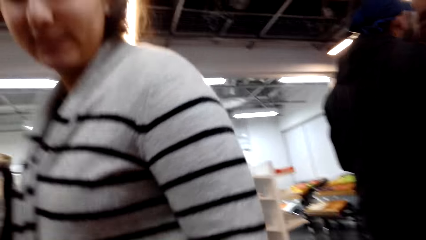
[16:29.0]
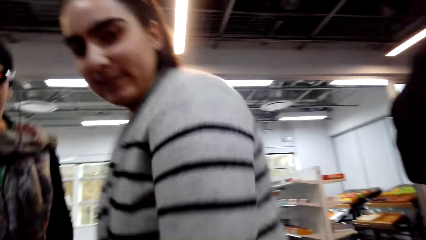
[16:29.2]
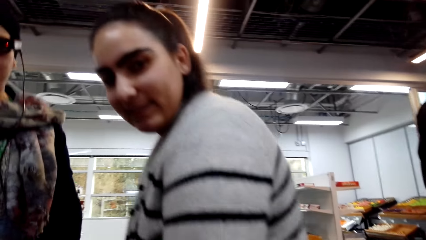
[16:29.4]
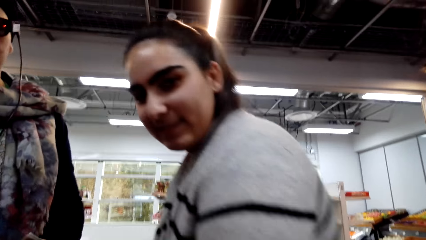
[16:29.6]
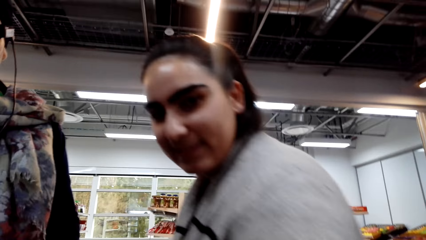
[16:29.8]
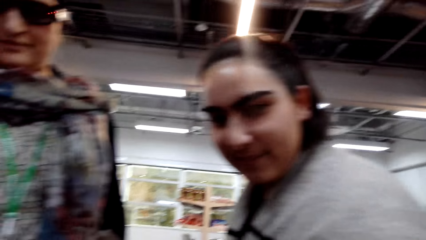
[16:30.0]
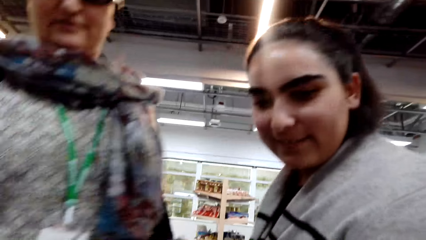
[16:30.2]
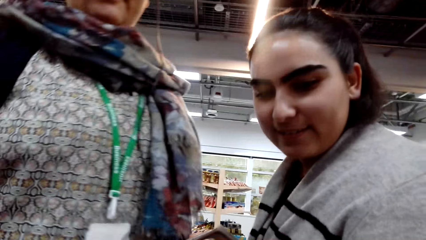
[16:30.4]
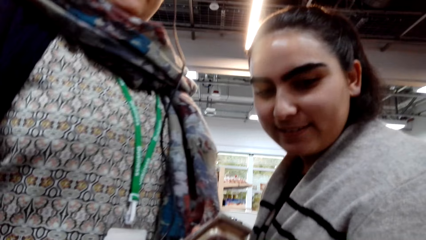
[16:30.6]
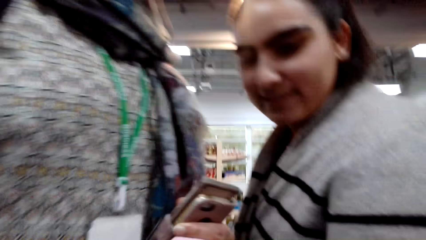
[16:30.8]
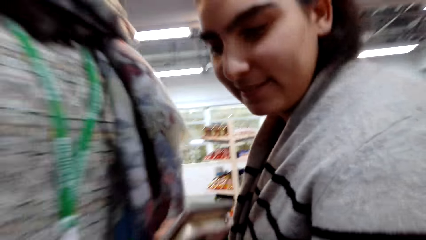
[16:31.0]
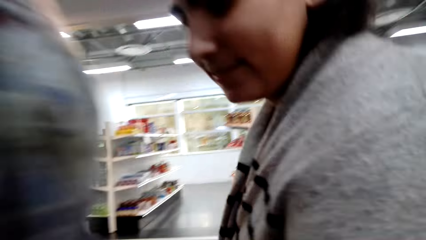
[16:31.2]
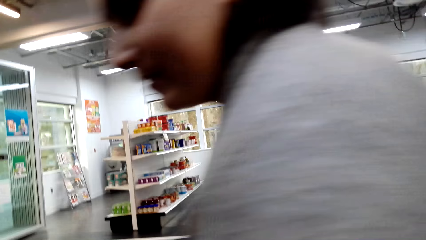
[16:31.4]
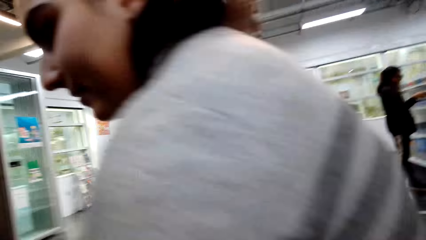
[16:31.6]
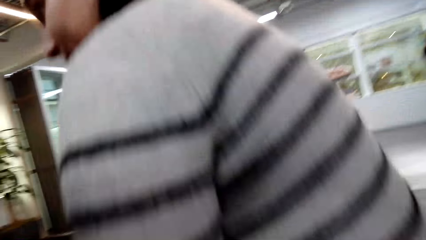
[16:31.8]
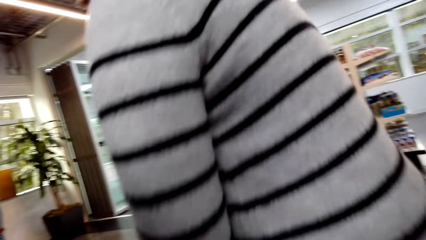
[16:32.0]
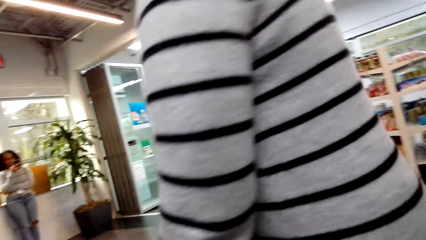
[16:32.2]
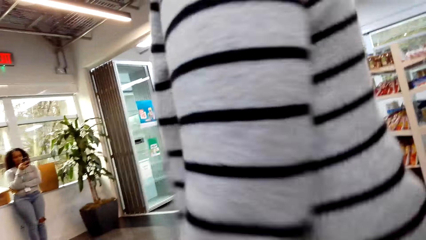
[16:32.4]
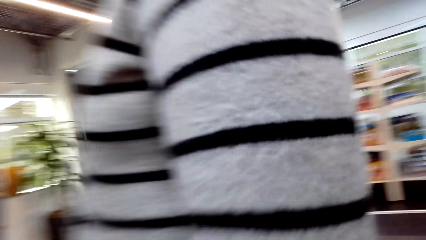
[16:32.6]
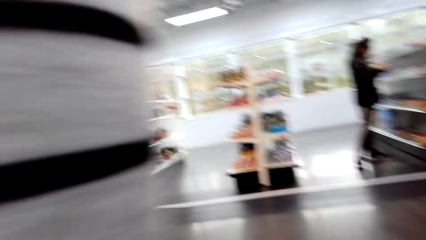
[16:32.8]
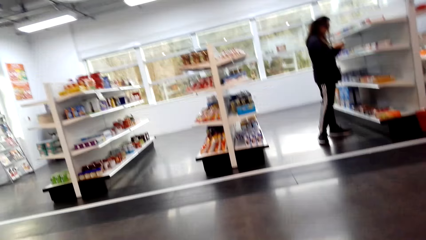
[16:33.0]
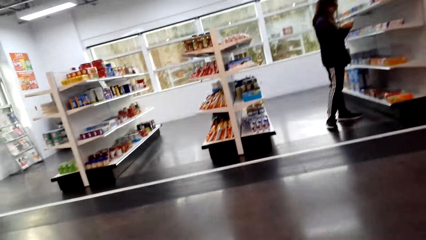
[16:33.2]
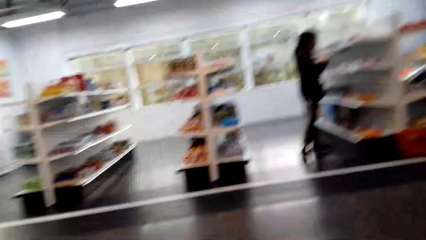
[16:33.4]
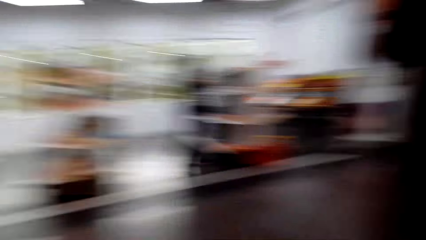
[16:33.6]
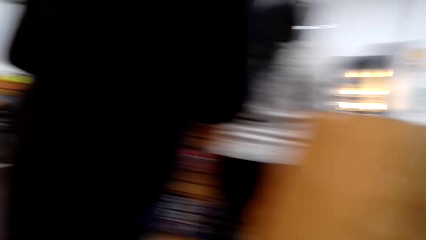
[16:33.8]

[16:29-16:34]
The camera wearer talks to a woman.

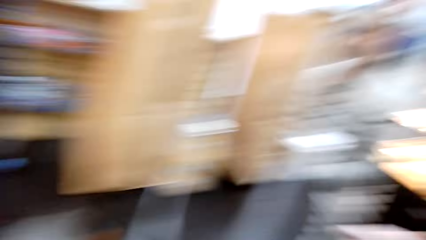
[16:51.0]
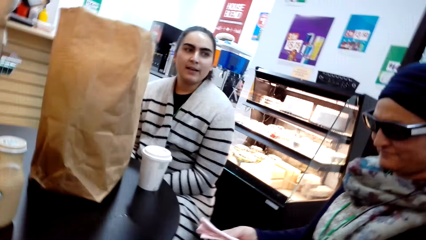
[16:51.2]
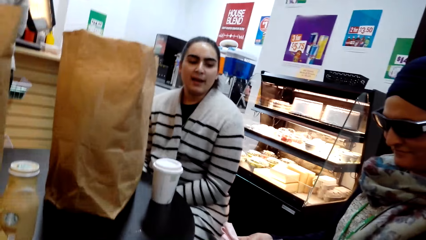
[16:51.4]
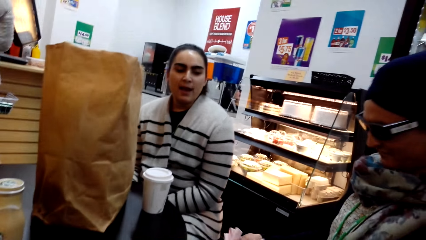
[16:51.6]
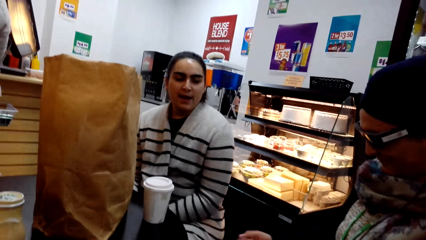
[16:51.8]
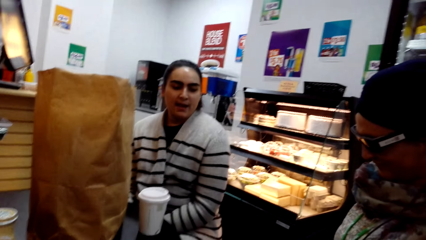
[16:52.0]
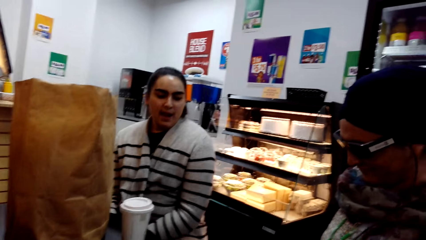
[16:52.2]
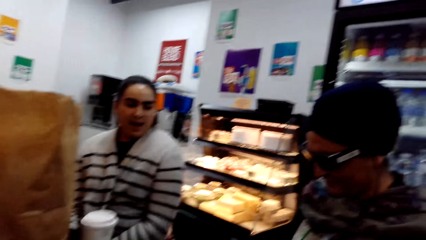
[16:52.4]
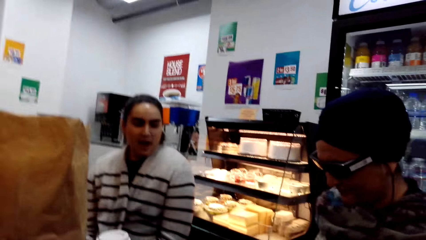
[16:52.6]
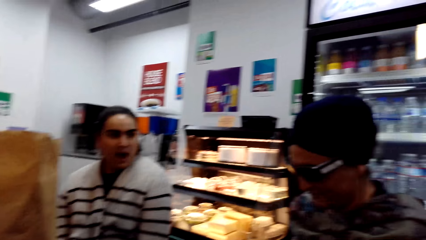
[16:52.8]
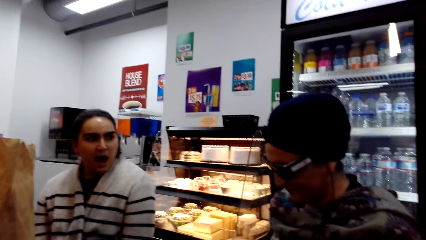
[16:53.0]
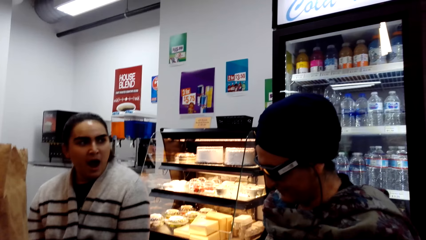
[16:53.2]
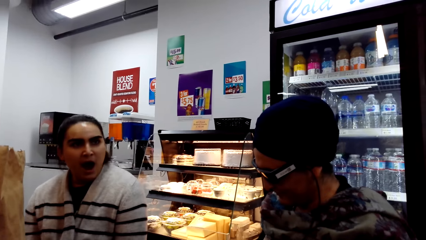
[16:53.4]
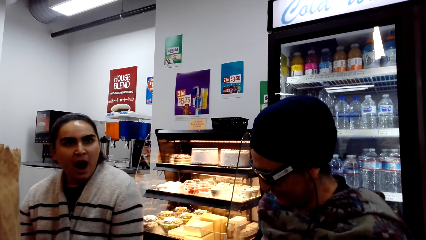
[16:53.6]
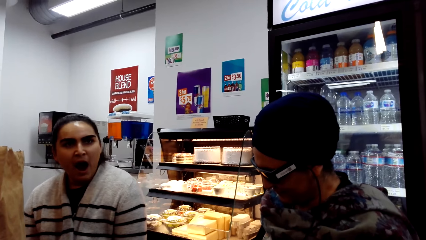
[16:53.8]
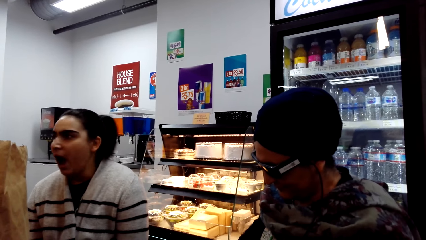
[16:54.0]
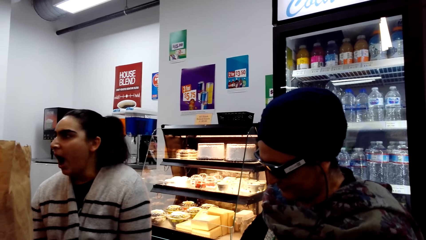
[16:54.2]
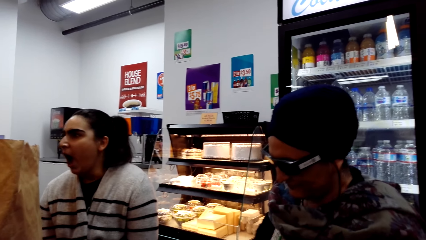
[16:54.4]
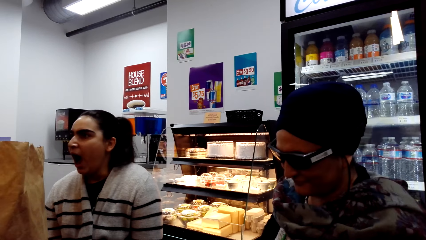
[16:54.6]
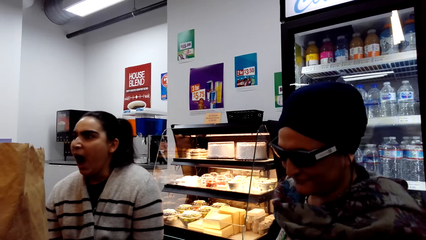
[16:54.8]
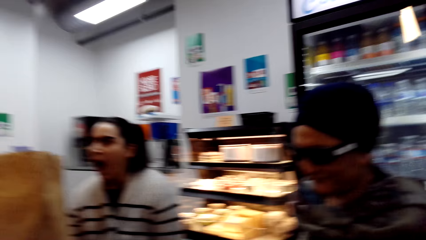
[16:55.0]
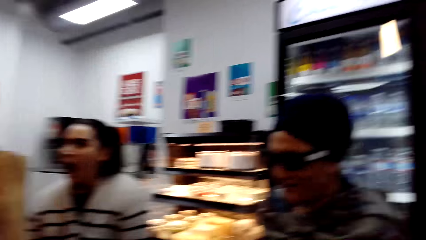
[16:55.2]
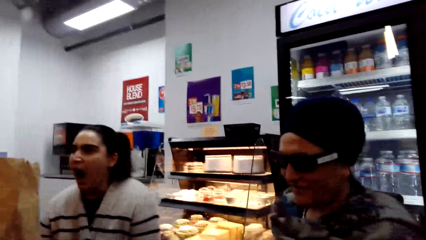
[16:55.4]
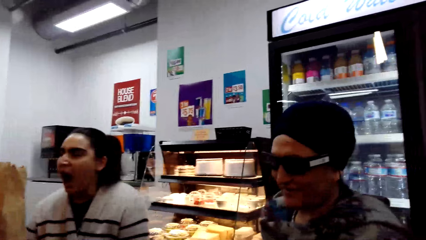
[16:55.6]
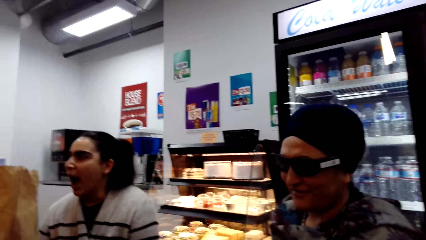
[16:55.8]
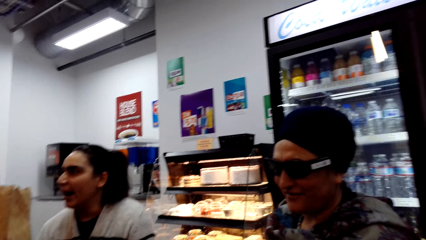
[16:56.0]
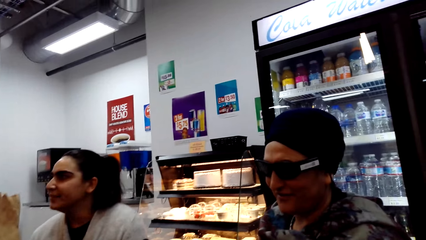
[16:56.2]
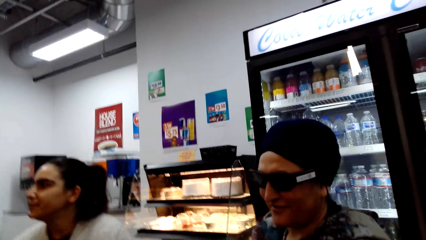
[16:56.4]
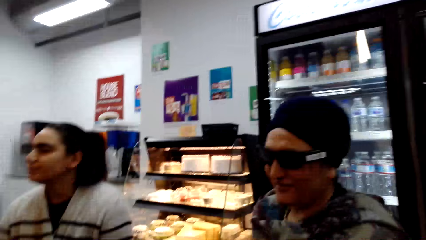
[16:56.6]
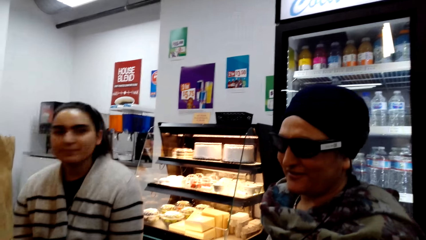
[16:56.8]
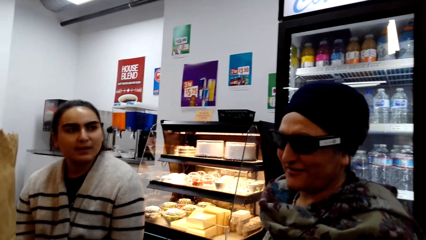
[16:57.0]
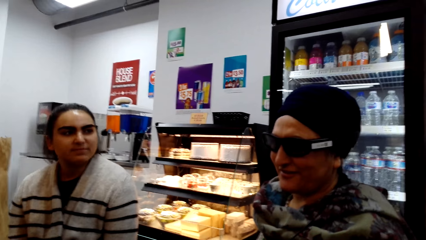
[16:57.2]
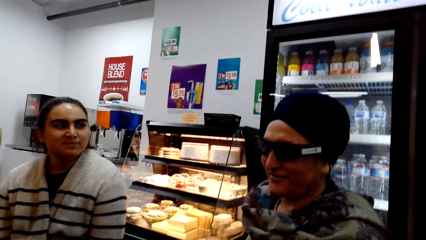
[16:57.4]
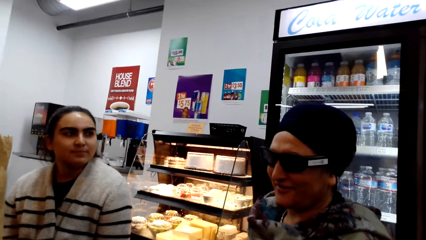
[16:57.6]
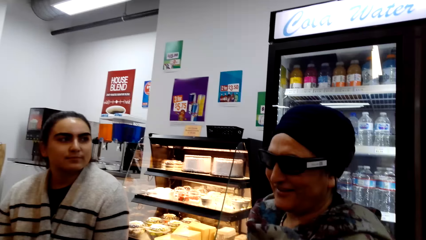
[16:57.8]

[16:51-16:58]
The camera wearer talks to a woman and another woman.

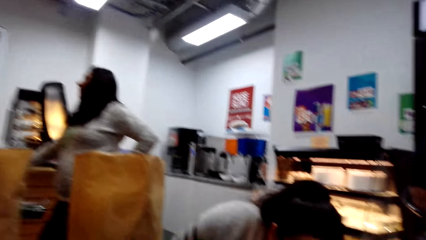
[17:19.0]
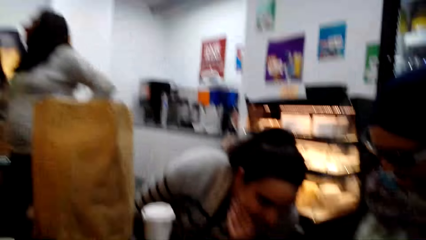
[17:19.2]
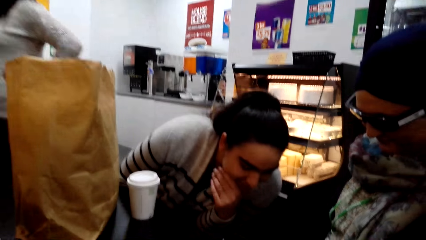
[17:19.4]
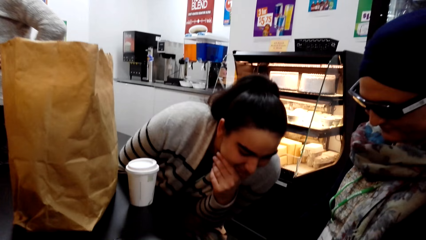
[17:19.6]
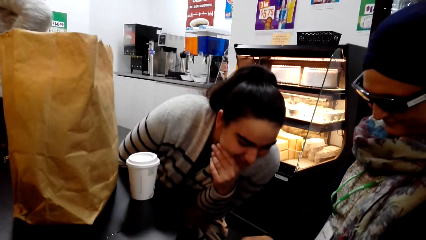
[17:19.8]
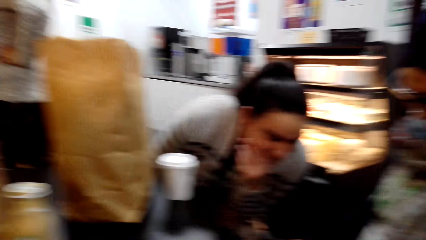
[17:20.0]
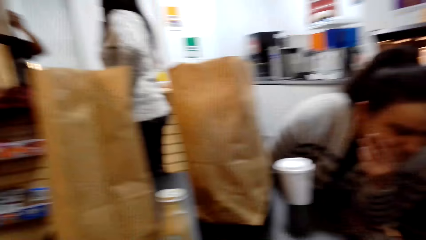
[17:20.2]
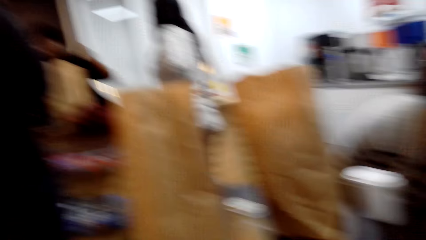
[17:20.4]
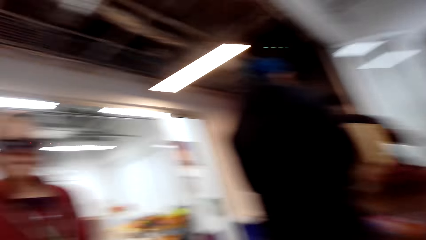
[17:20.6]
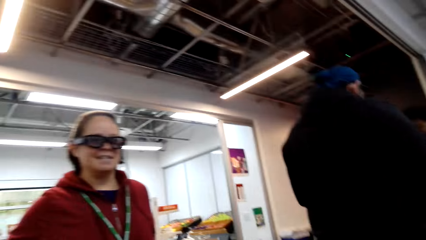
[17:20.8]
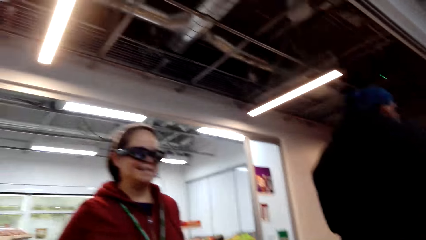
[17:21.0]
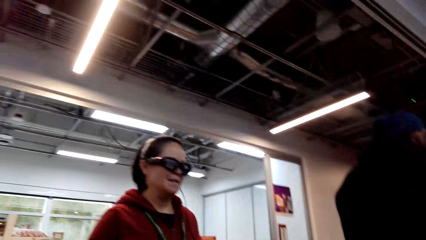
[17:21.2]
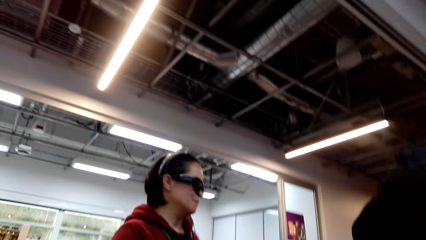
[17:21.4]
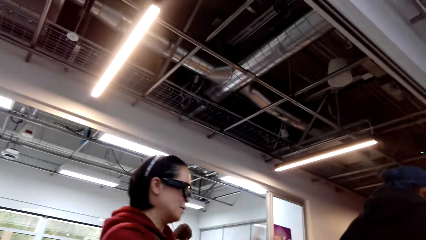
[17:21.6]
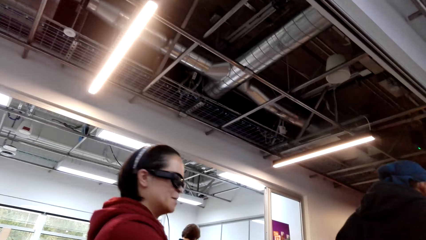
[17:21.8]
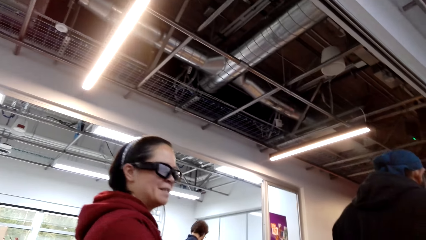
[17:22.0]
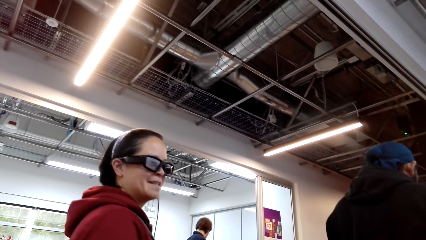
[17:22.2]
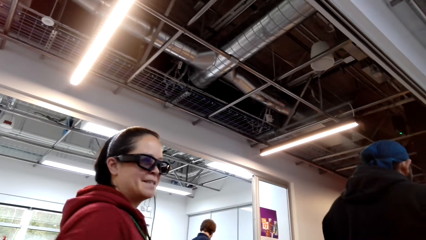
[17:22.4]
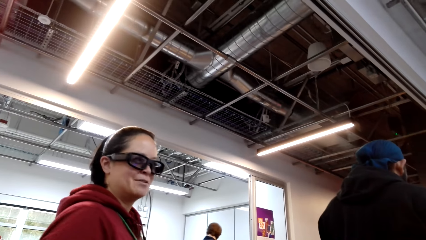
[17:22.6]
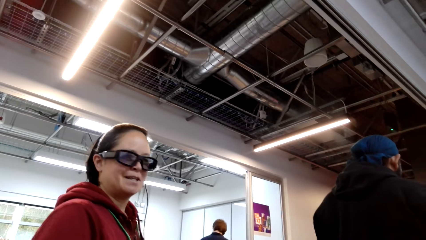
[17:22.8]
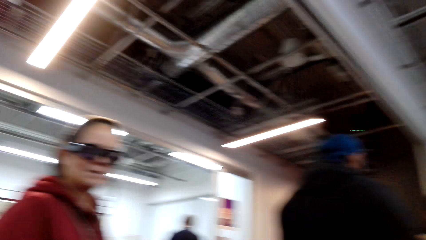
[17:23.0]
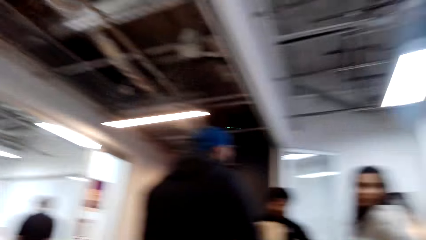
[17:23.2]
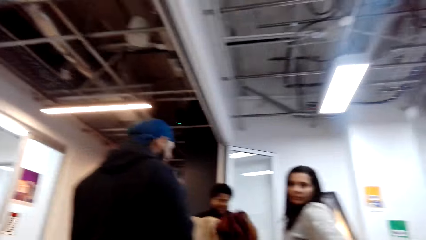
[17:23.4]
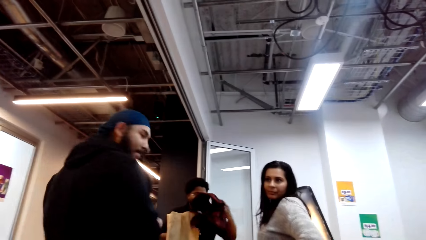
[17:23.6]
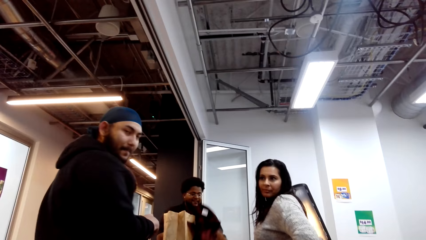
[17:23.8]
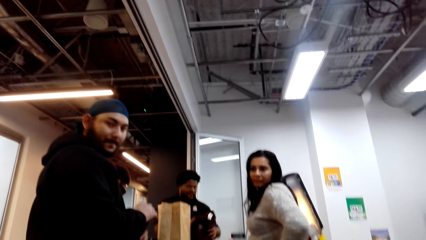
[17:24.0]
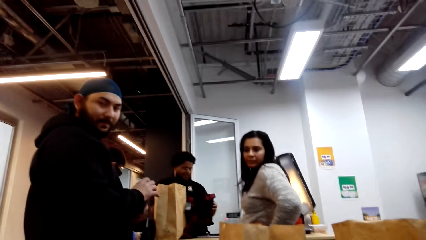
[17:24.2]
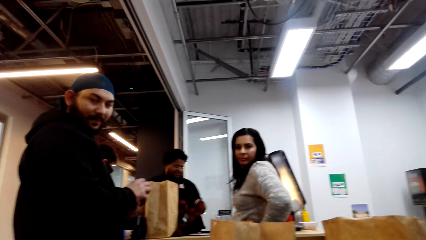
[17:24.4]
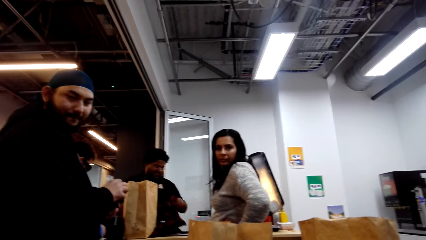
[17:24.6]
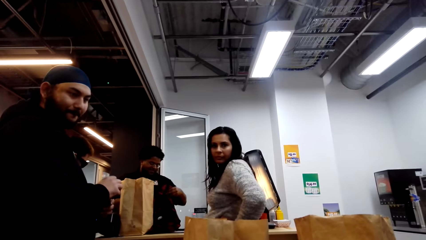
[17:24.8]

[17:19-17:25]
A woman talks to the camera wearer, another woman and a third woman.
